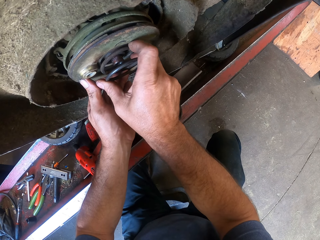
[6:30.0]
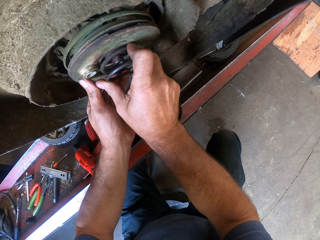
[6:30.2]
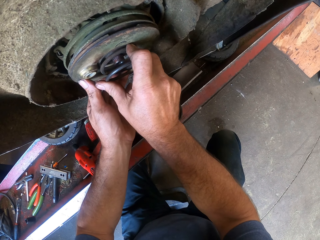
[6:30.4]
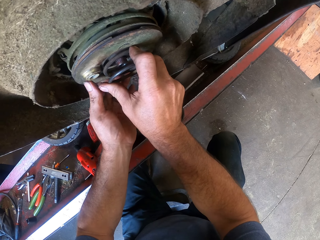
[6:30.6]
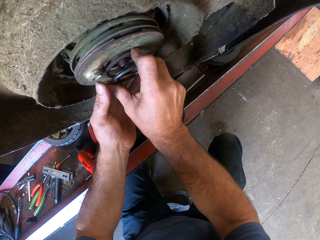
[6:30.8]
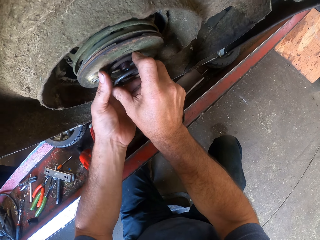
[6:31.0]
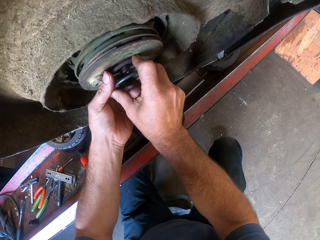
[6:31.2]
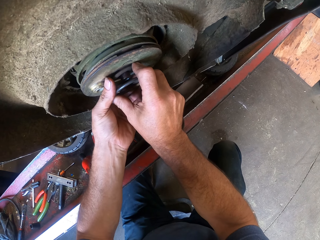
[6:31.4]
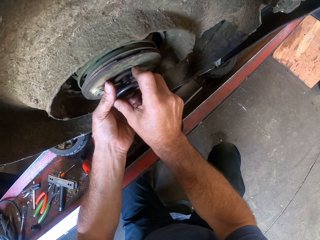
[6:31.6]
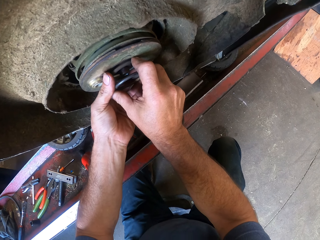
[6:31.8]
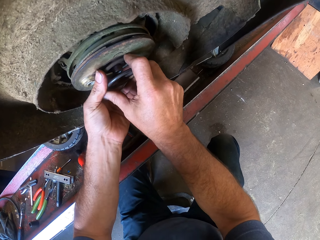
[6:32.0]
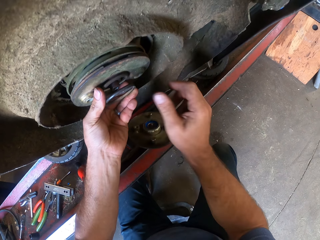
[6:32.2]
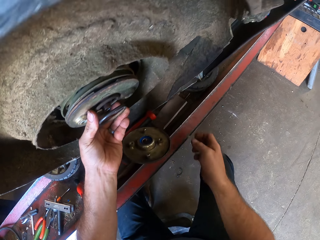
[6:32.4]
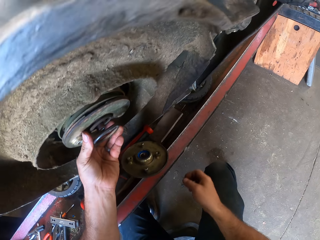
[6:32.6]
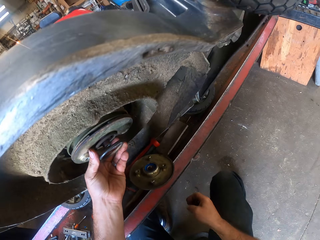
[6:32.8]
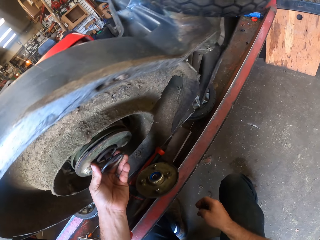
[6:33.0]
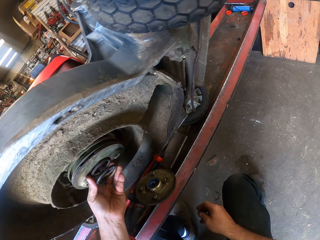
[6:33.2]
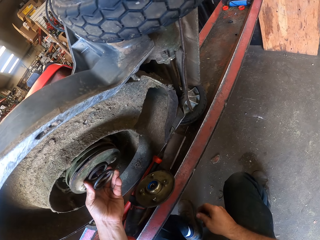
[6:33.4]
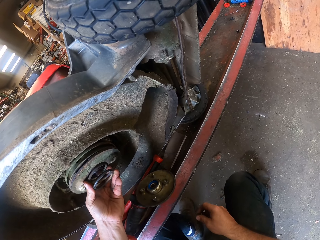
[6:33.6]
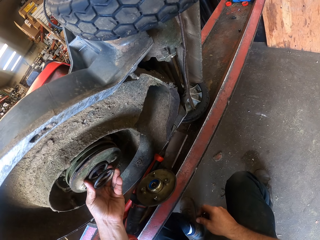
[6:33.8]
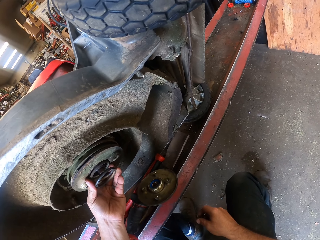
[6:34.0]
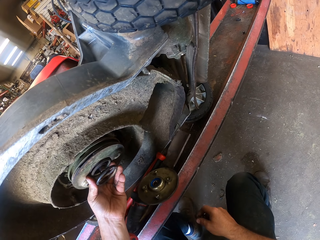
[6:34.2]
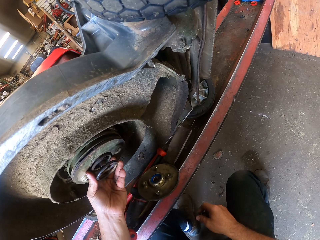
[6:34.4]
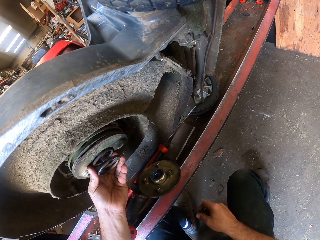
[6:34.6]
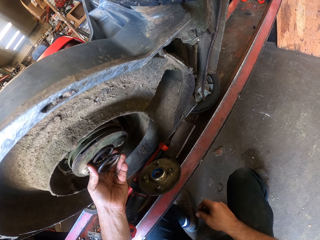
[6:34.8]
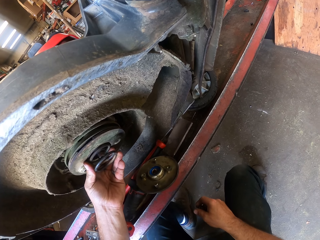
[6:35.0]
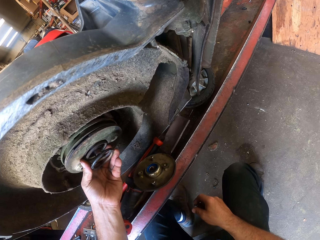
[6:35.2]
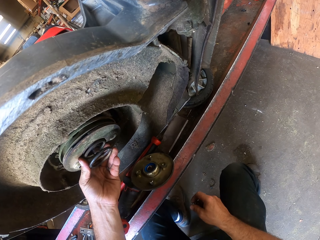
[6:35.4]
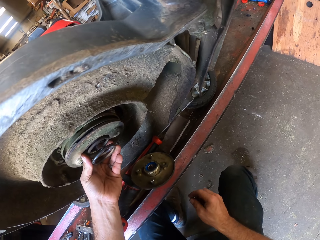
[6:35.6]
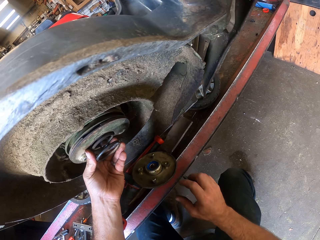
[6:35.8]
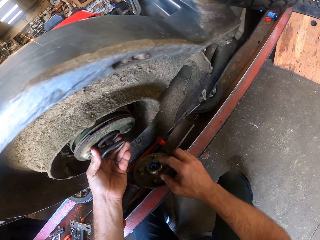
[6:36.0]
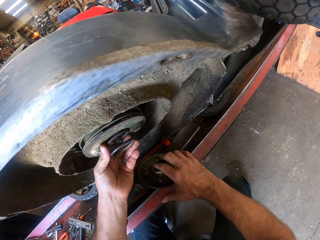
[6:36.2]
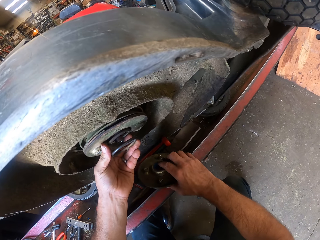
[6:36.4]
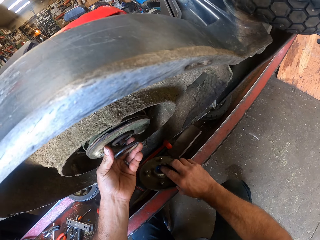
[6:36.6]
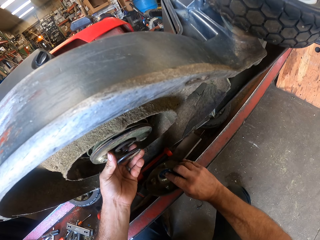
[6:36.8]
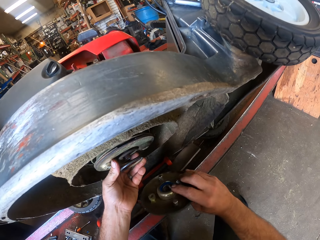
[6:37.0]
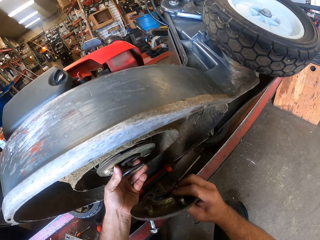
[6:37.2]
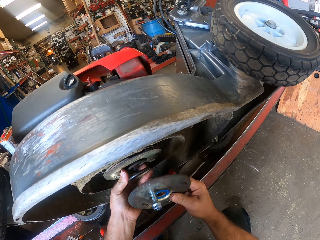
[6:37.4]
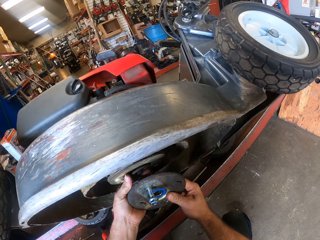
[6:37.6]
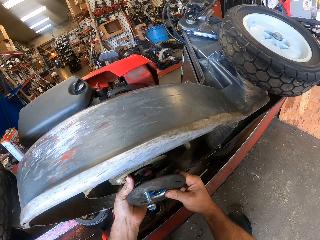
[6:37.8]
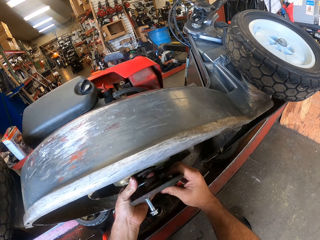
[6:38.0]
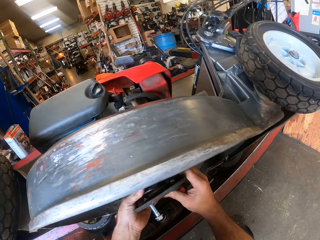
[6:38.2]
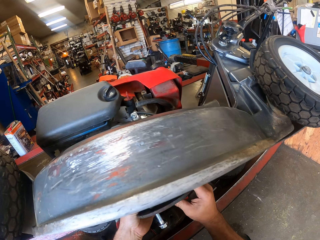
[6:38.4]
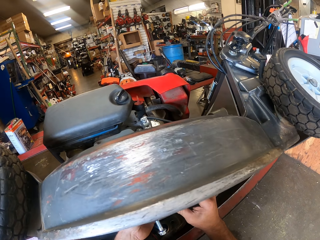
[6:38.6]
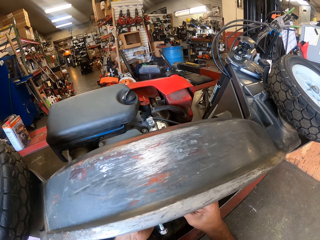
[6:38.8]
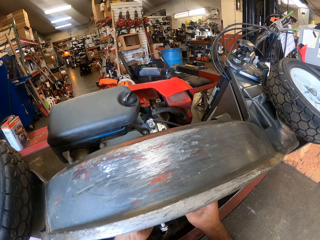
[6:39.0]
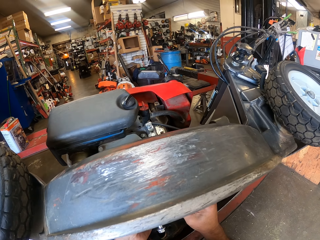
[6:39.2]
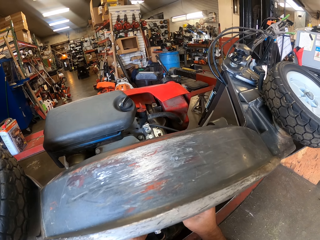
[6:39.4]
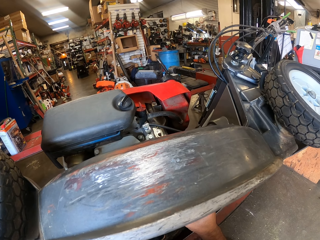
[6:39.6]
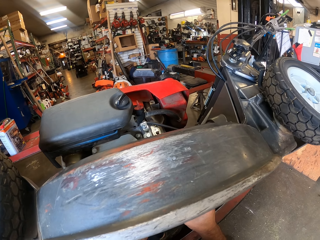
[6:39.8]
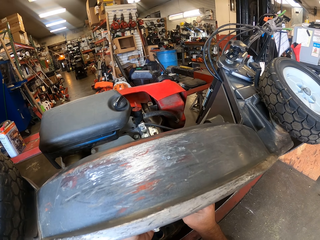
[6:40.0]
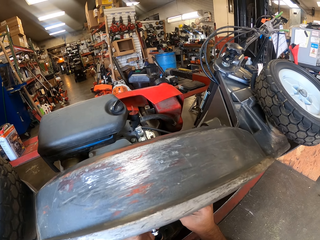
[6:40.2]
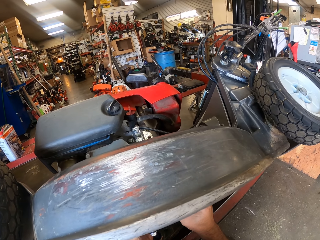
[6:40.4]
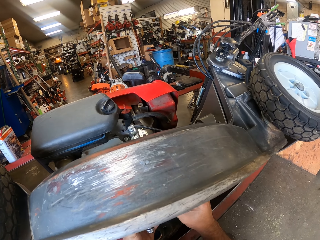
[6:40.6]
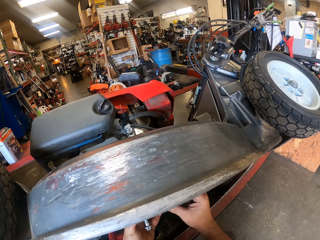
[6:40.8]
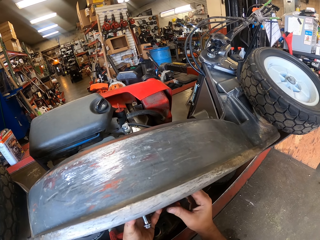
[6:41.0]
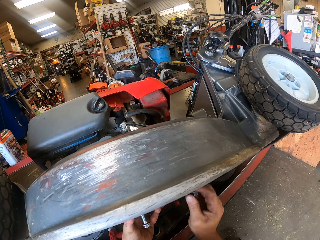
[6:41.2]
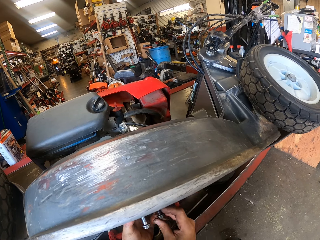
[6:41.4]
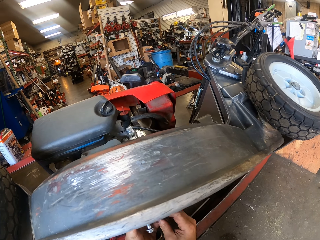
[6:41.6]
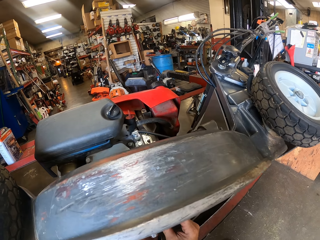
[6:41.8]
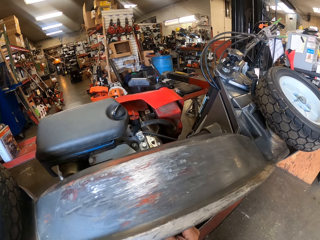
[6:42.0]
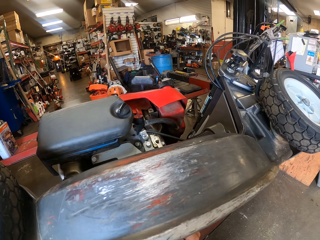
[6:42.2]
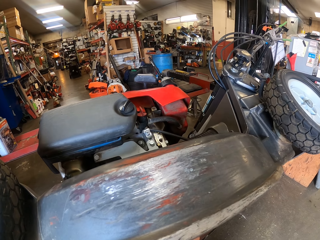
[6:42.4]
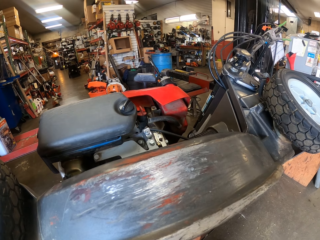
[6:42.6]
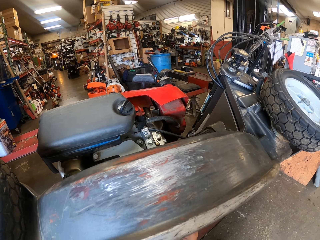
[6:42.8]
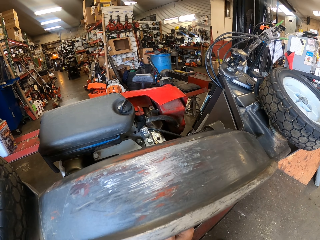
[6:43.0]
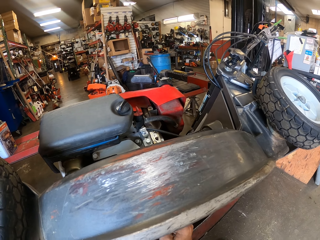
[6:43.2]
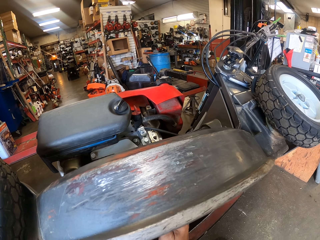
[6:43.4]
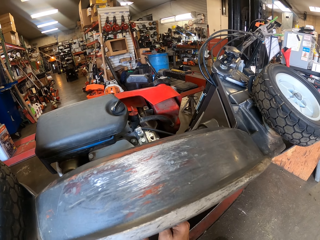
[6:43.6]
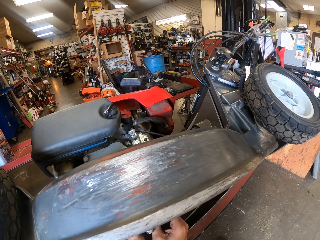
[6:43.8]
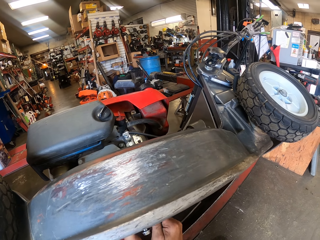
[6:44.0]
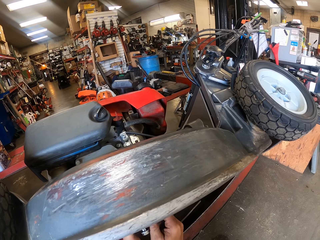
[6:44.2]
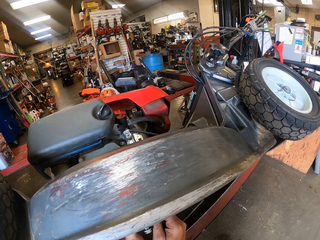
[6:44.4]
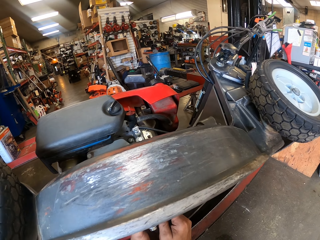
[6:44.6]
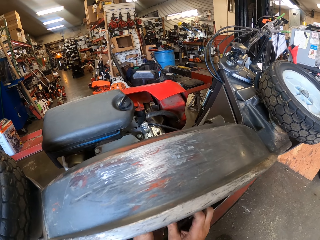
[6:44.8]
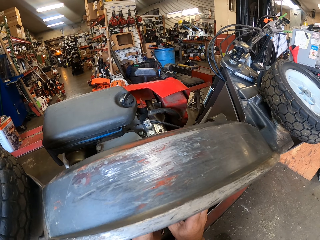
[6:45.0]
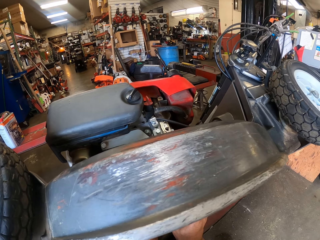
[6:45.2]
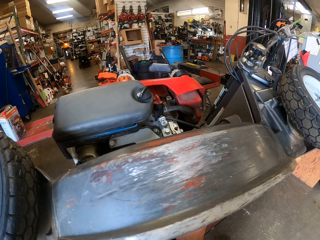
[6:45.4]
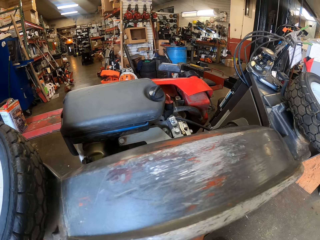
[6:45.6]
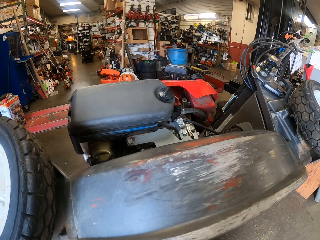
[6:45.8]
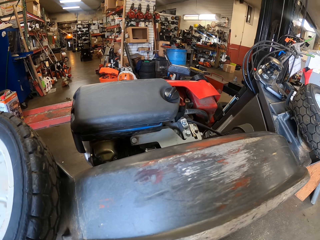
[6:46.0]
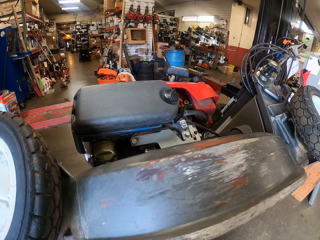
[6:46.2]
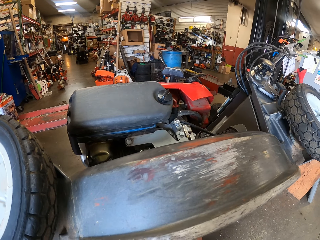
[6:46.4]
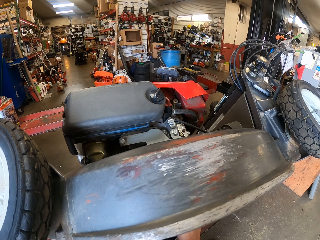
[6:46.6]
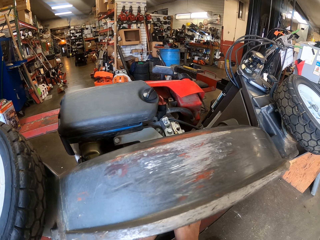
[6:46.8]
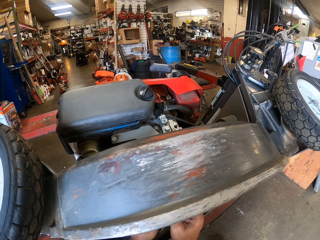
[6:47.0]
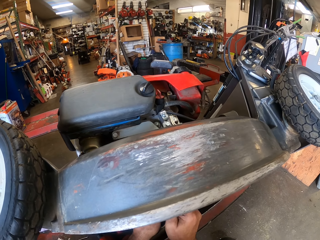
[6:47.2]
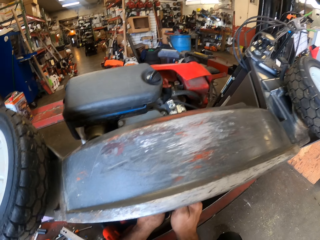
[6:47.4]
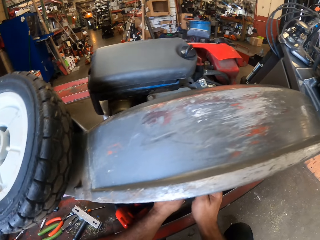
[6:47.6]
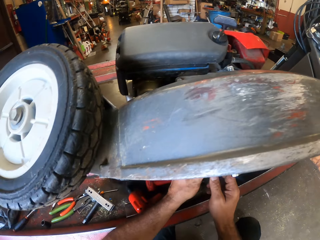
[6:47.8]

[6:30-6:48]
The camera wearer tightens a bolt on the wheel rim plate.
